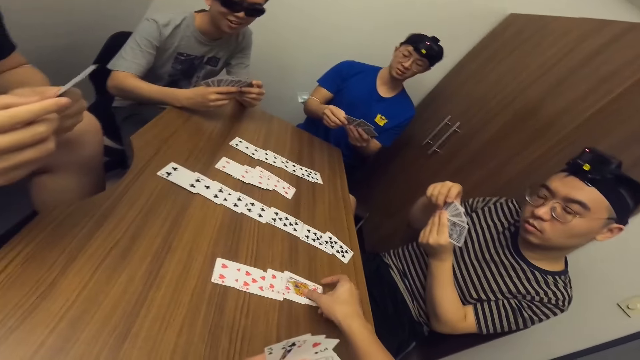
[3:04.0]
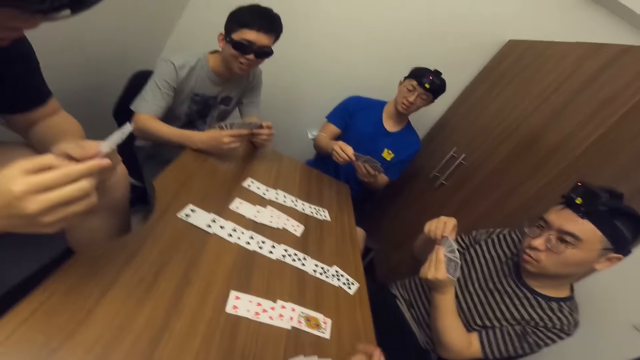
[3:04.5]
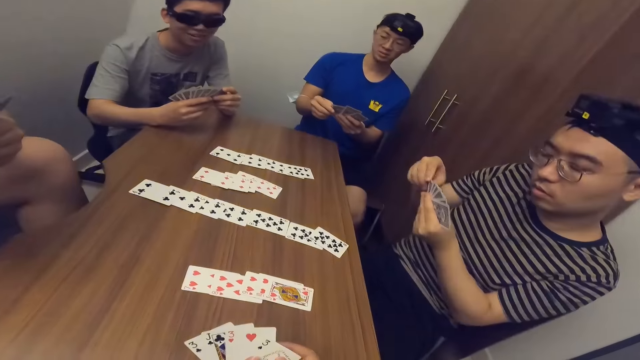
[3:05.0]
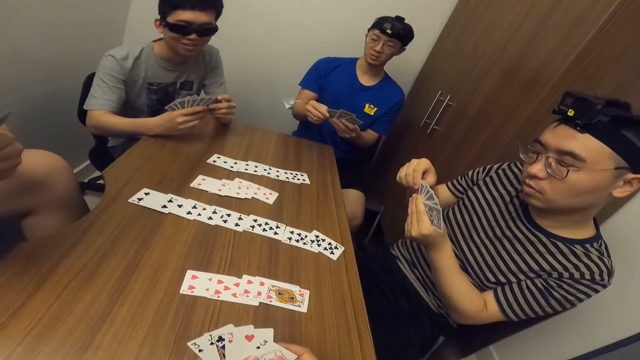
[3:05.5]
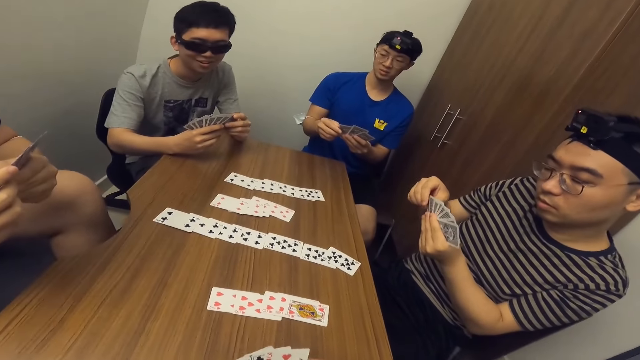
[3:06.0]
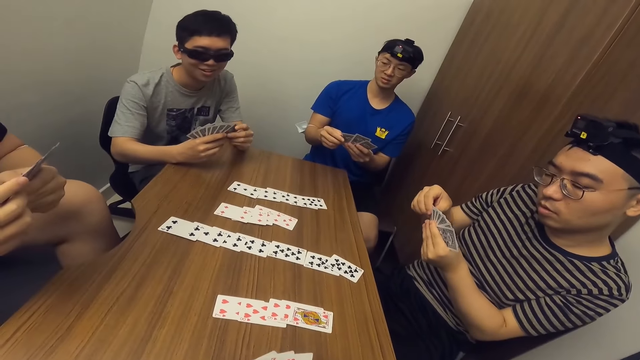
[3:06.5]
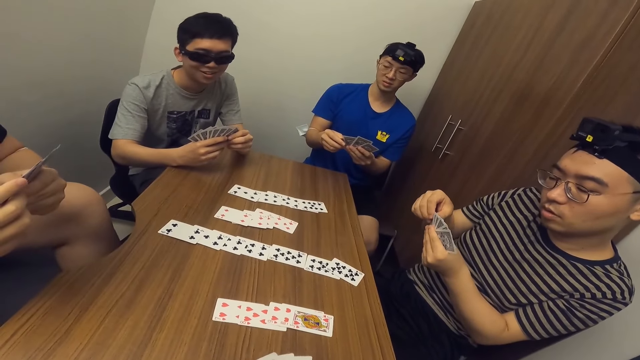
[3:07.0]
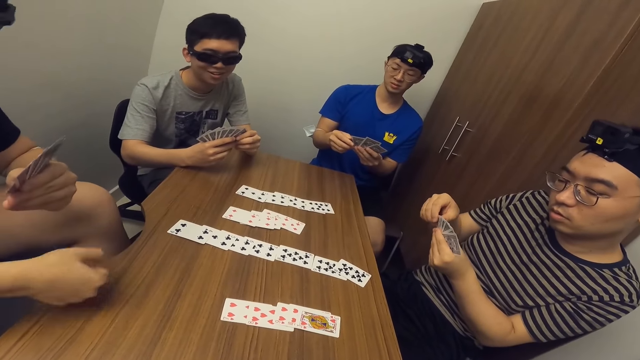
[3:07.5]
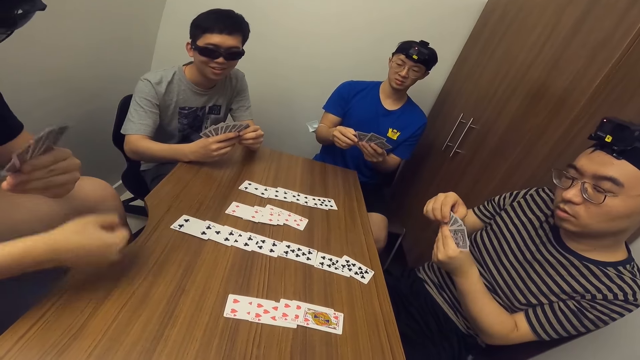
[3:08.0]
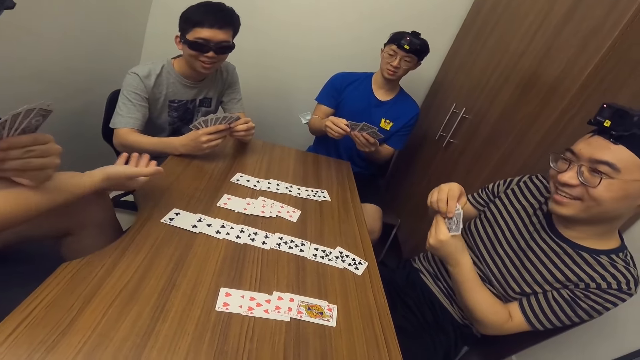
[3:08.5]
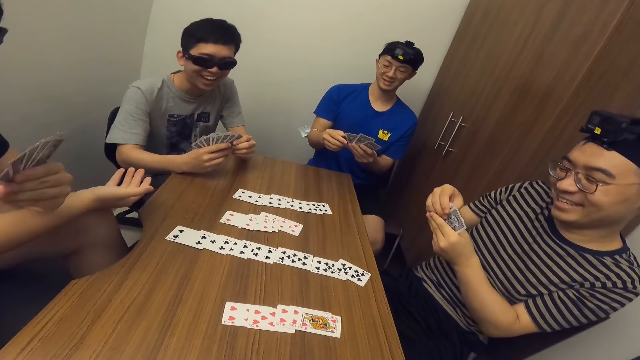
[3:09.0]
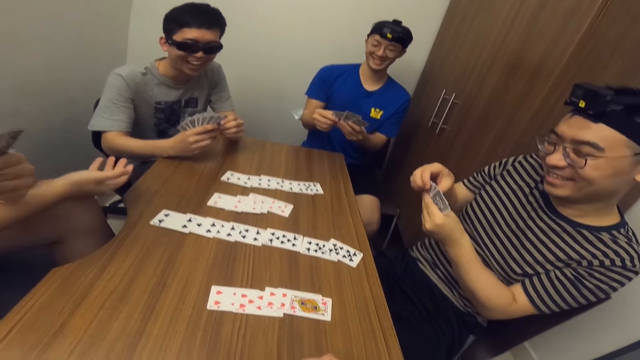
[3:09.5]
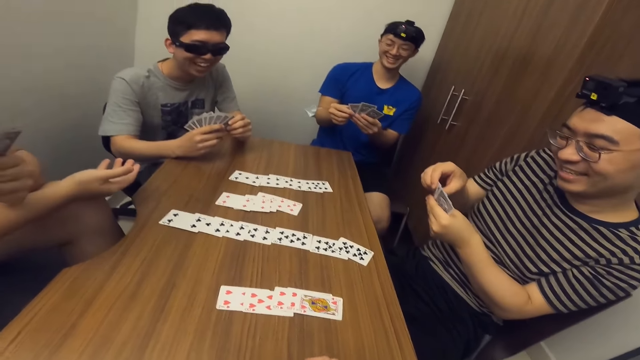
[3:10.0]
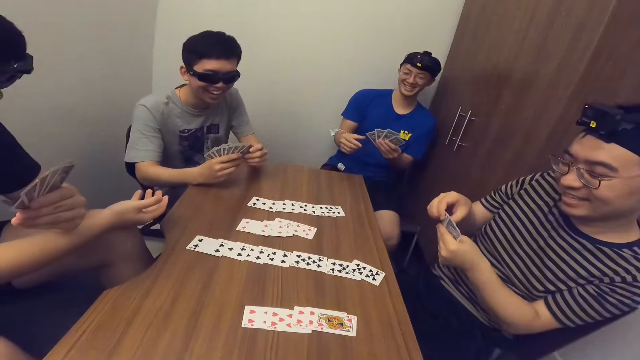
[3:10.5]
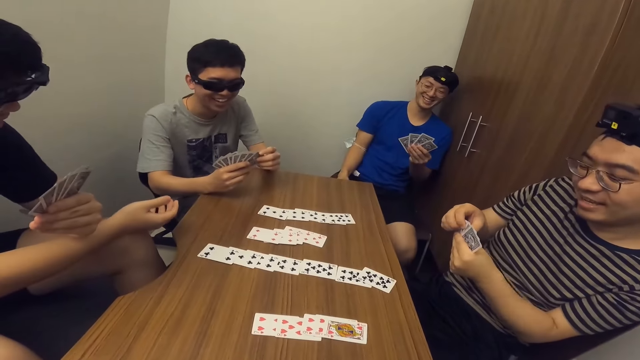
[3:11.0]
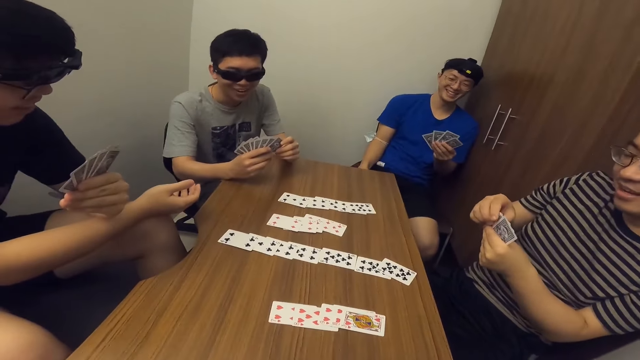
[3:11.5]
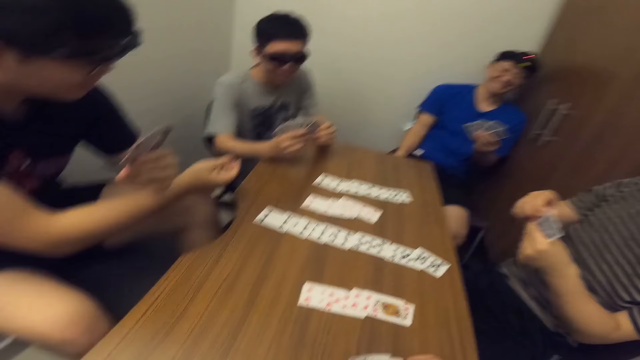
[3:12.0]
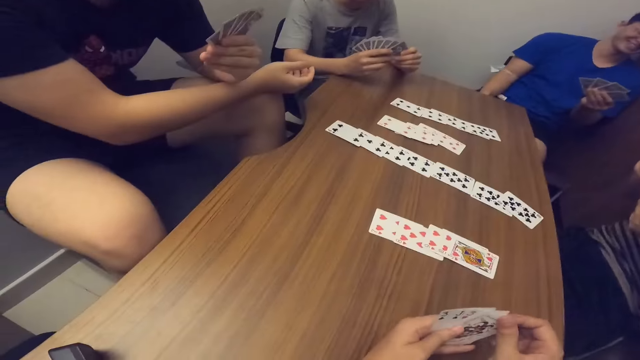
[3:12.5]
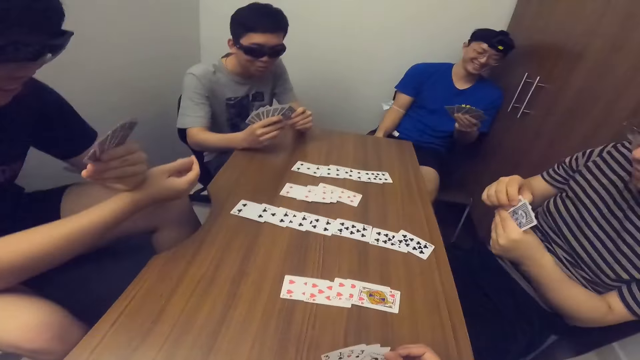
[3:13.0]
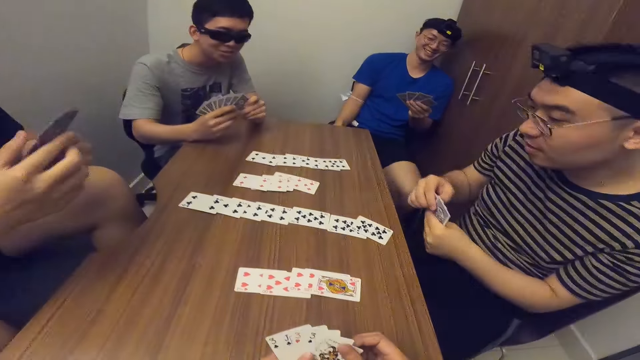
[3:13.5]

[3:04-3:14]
The camera wearer places a game card on the table with his right hand. A man knocks on the table with his right hand.

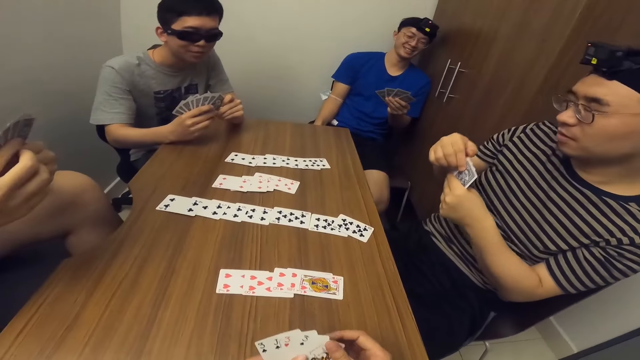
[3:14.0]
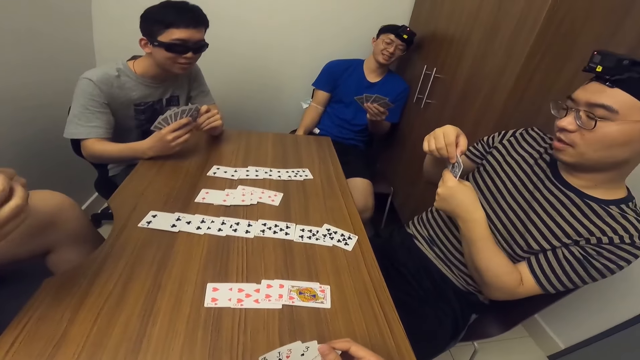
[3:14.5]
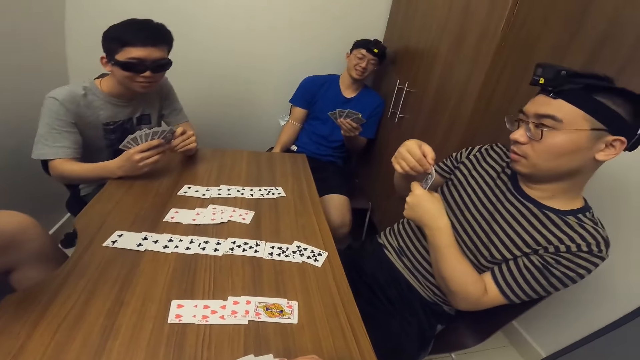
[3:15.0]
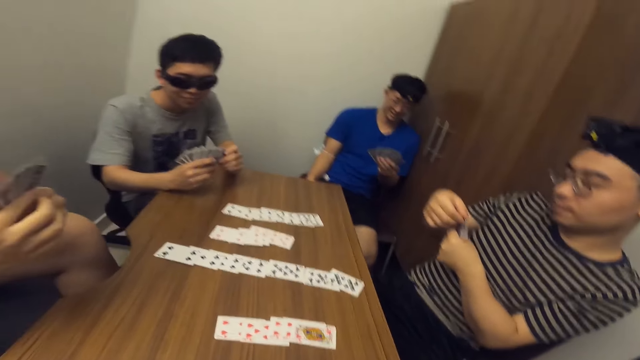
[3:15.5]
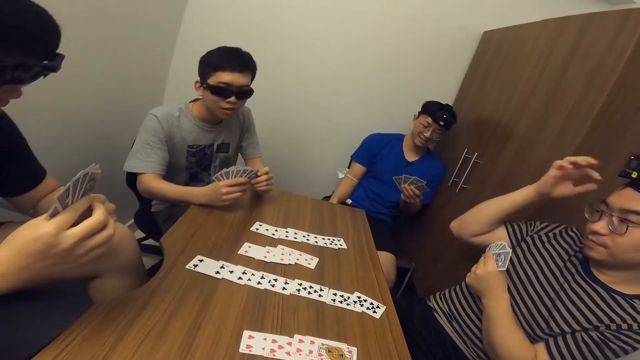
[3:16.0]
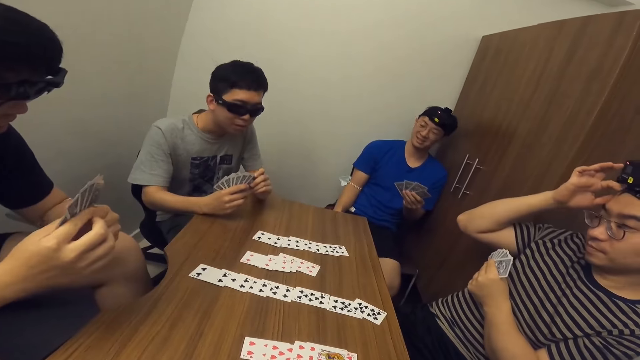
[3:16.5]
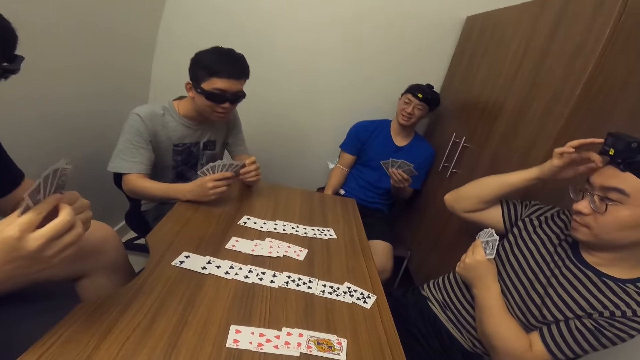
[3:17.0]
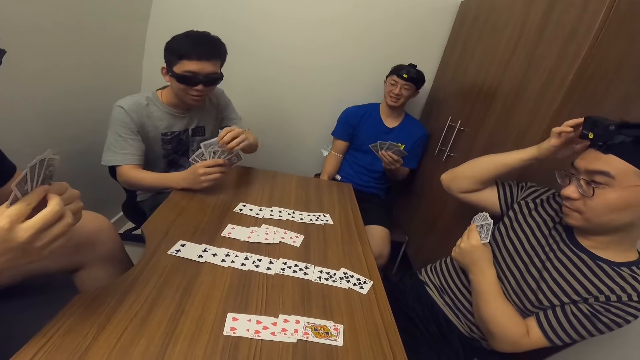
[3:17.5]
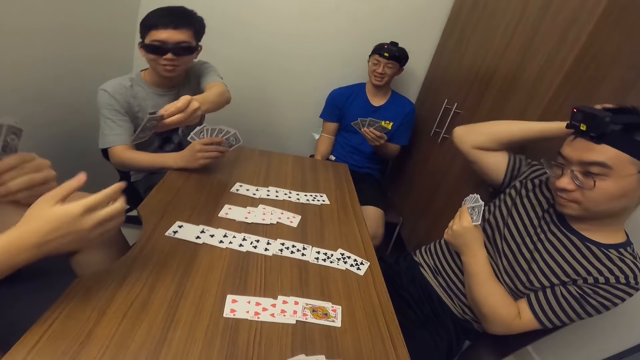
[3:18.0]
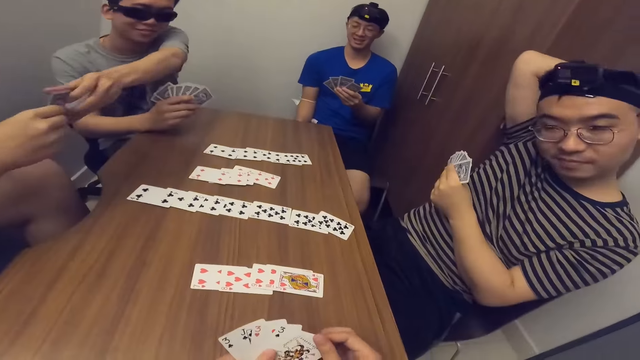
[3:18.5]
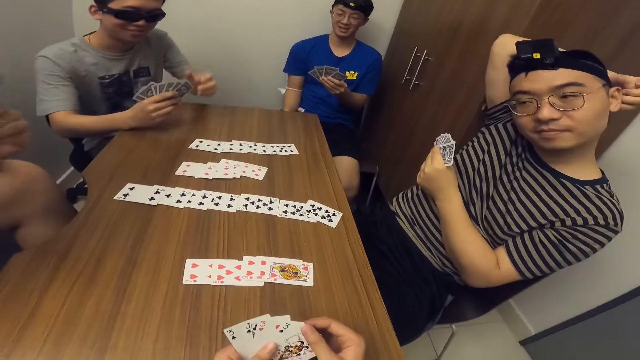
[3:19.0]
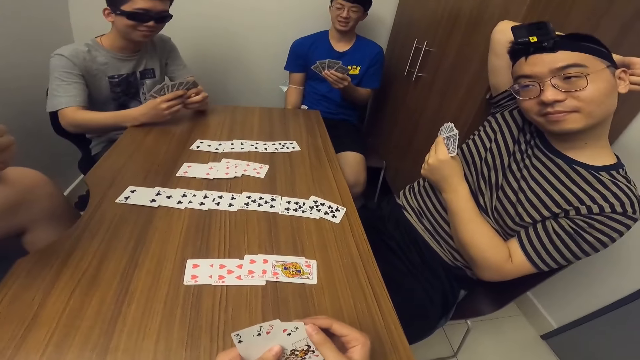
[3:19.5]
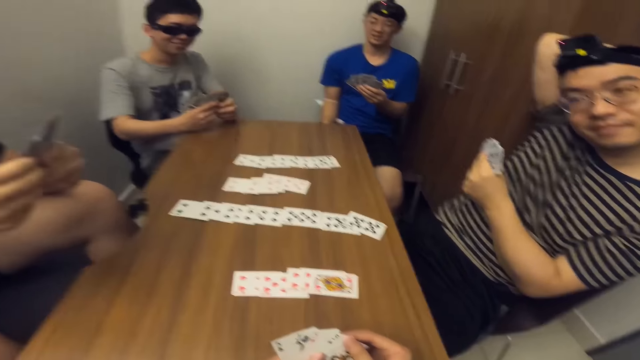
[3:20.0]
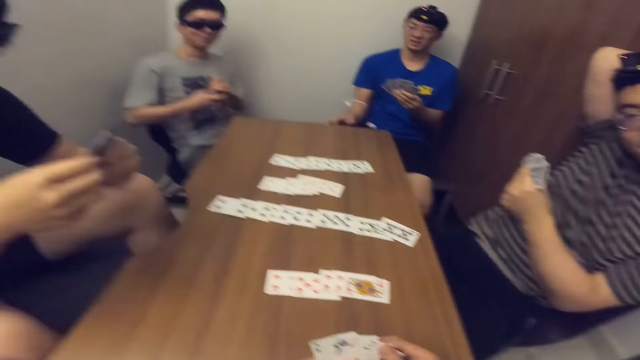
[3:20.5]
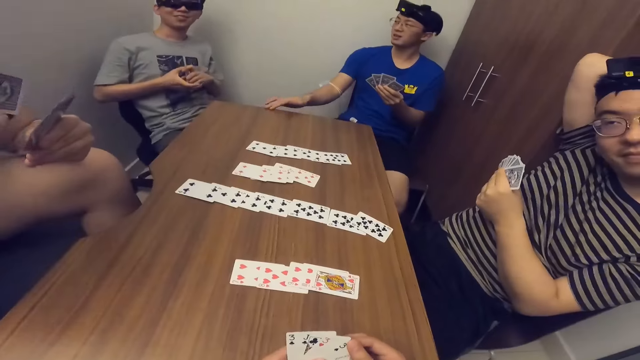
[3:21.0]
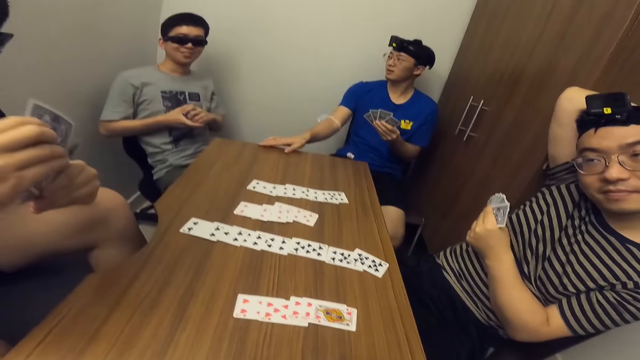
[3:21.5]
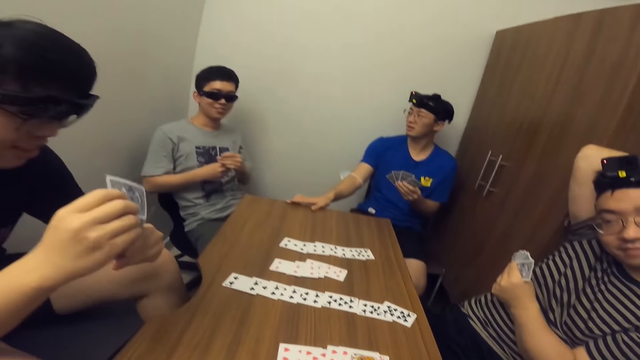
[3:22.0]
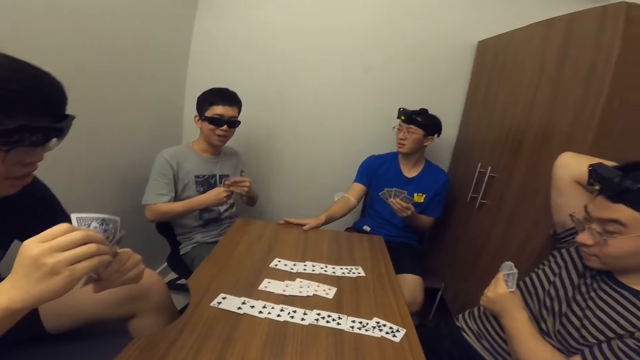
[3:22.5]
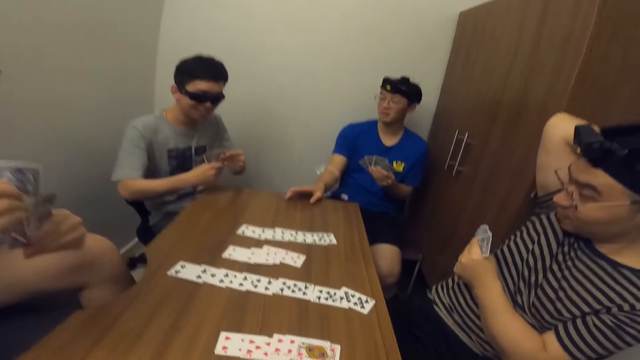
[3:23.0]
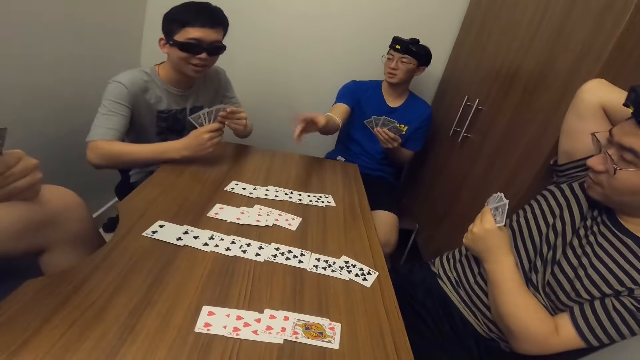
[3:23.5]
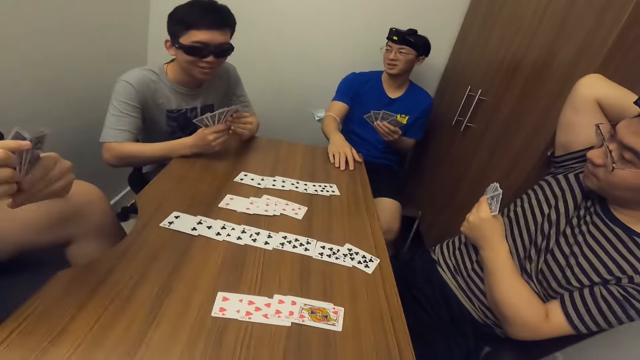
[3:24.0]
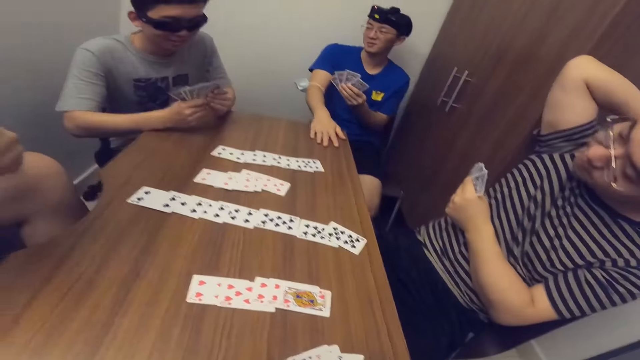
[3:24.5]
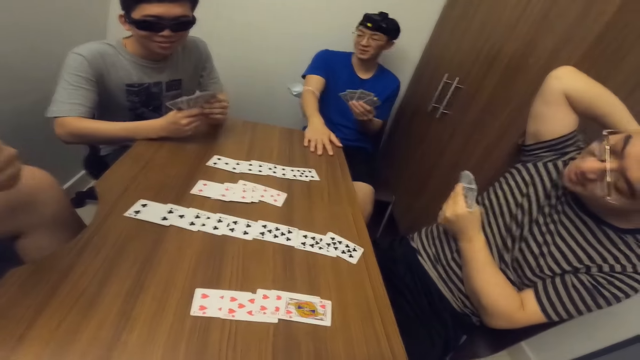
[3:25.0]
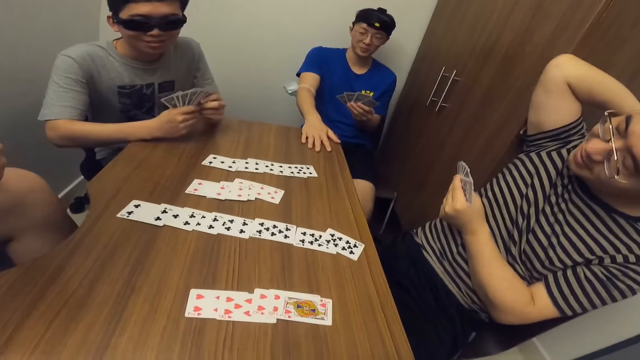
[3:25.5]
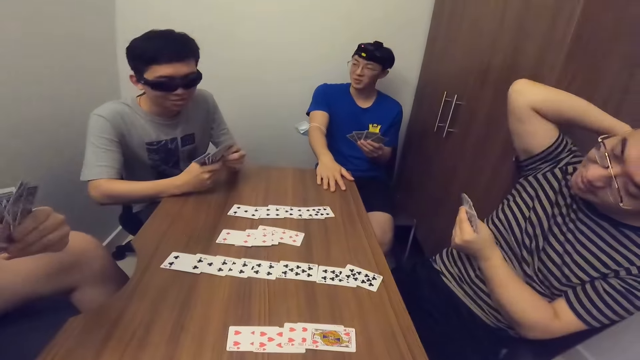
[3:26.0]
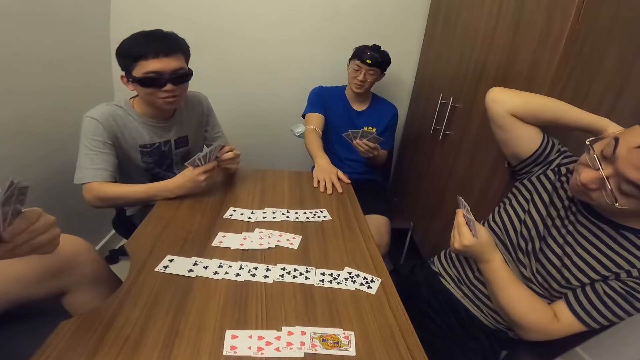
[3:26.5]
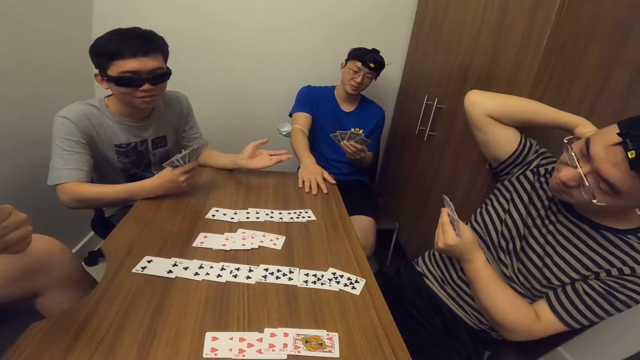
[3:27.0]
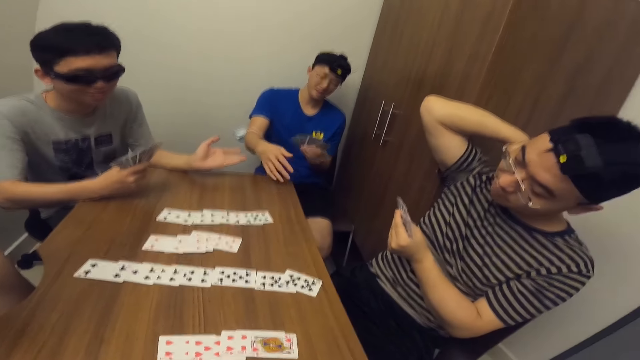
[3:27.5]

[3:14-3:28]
A man scratches his head with his right hand. Another man collects a card from a third man with his right hand. The third man passes a game card to the second man with his left hand. A fourth man taps on the table with his right hand.
